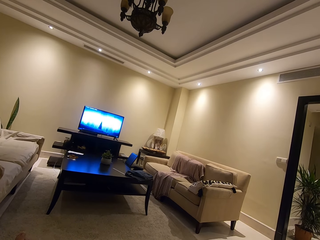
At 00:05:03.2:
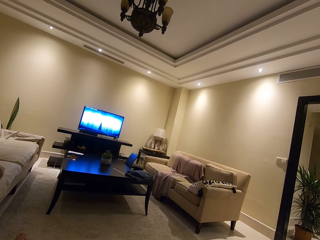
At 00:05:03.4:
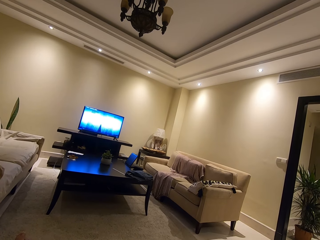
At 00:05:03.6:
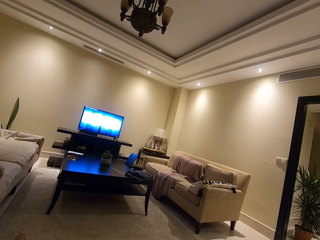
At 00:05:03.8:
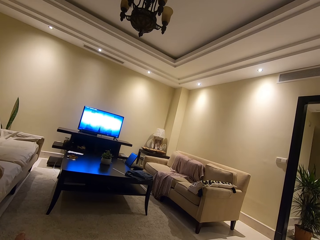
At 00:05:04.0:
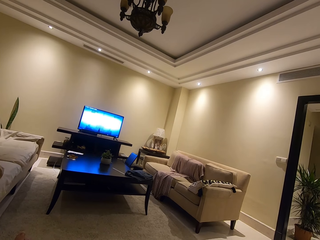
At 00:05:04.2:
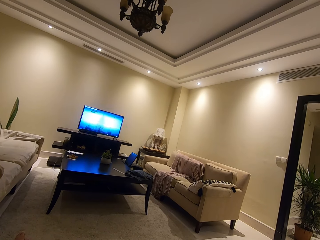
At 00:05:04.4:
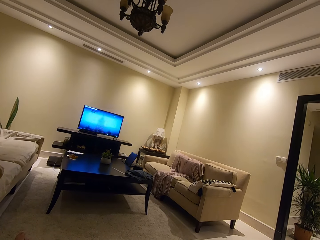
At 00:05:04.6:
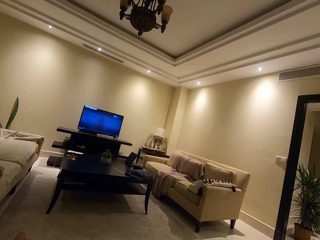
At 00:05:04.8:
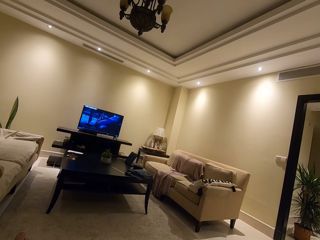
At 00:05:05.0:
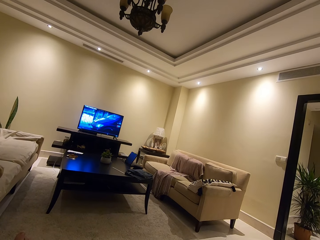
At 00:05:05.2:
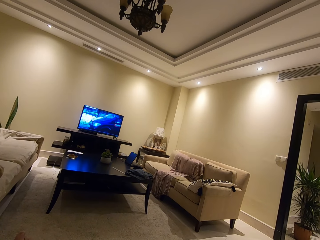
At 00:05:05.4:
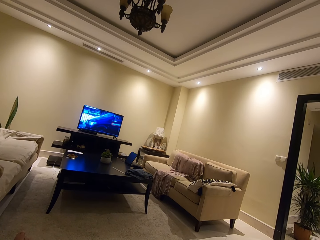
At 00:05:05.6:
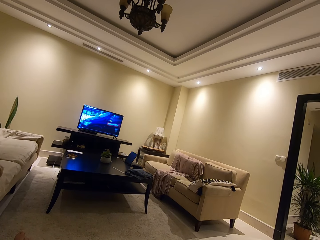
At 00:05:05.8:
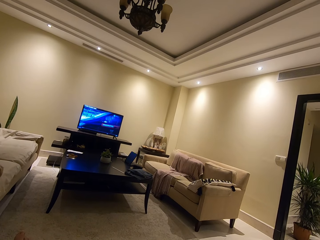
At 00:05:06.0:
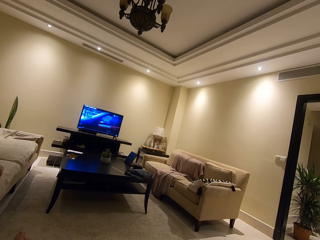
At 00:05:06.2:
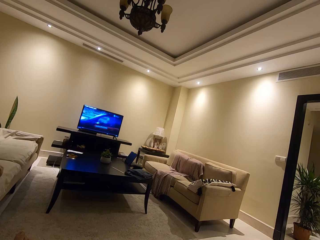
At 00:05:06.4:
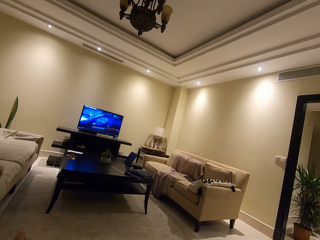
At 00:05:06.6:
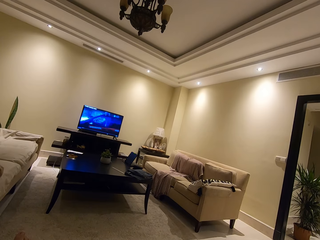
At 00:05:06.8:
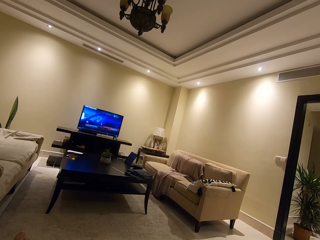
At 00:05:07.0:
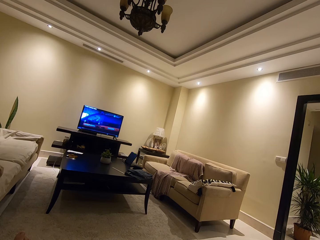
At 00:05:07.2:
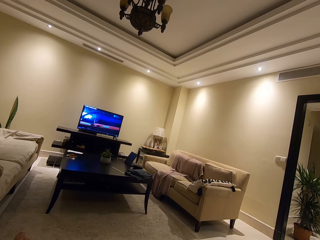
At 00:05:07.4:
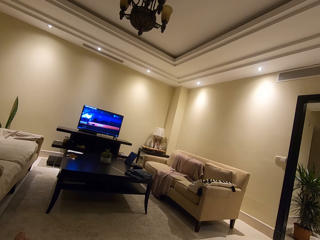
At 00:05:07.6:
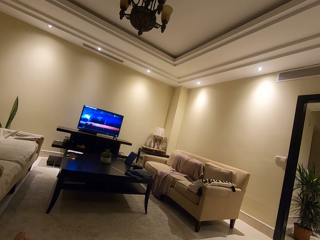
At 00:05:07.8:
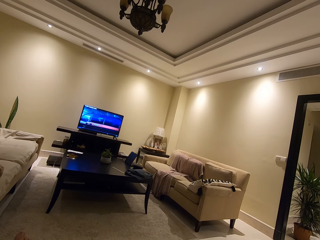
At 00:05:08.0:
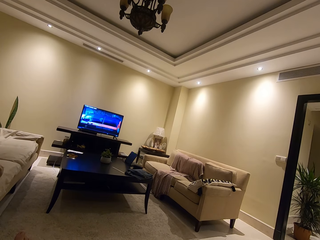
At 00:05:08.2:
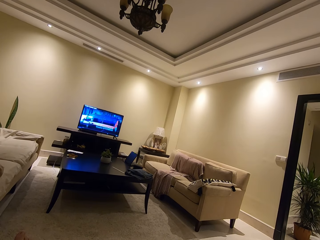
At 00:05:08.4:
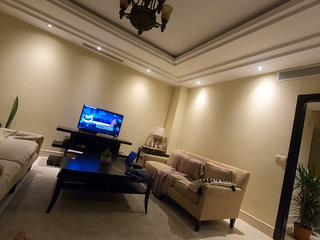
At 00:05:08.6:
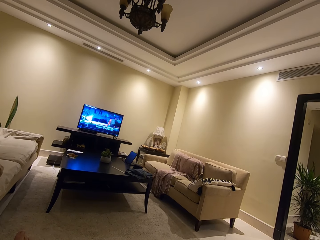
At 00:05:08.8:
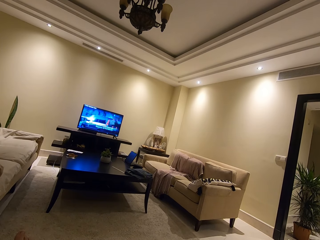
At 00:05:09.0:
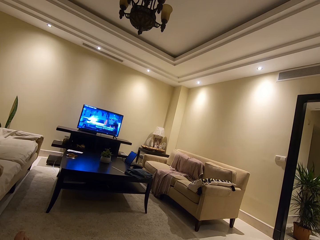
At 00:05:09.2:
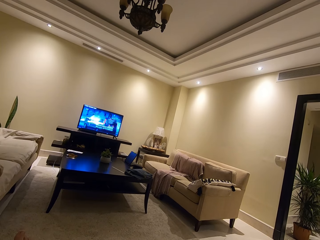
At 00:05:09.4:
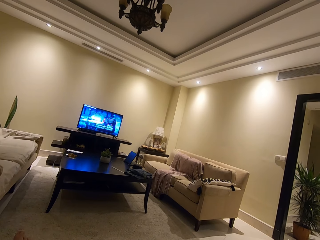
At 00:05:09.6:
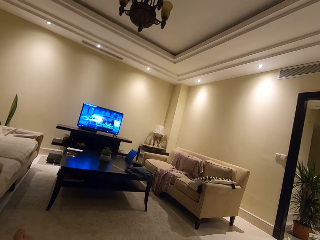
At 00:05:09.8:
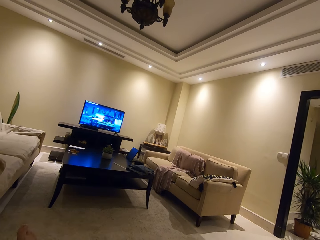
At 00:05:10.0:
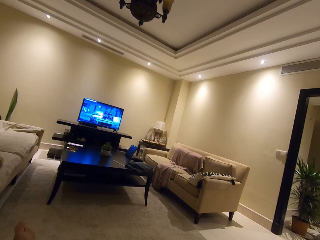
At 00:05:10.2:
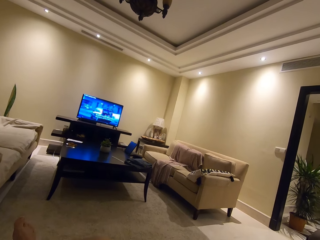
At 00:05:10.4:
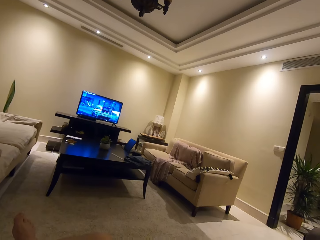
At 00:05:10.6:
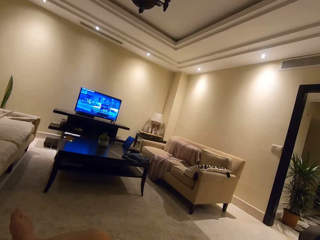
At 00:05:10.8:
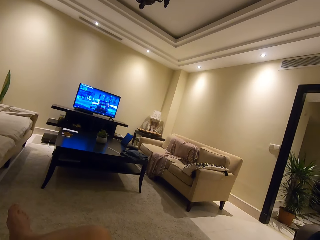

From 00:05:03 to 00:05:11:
The camera wearer watches television in the living room.

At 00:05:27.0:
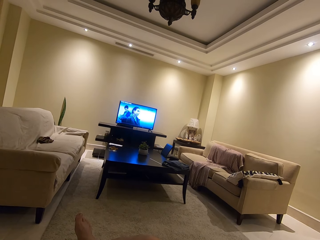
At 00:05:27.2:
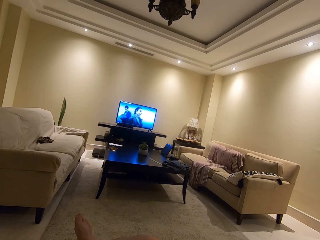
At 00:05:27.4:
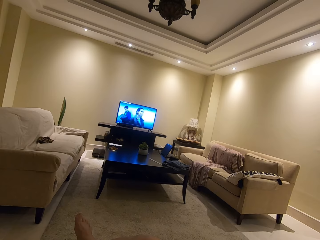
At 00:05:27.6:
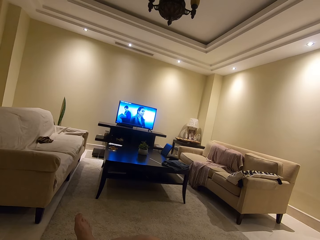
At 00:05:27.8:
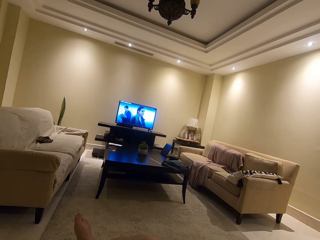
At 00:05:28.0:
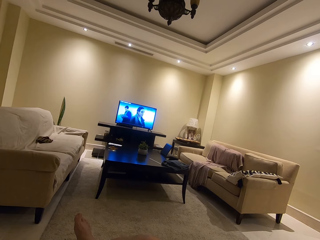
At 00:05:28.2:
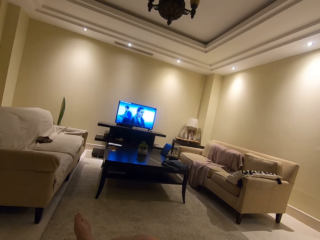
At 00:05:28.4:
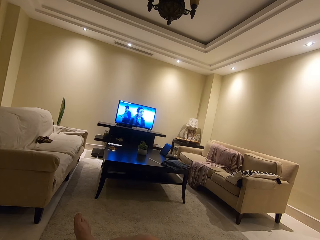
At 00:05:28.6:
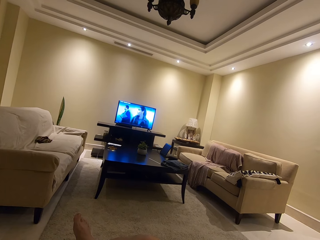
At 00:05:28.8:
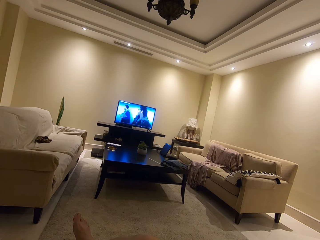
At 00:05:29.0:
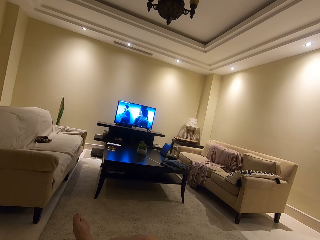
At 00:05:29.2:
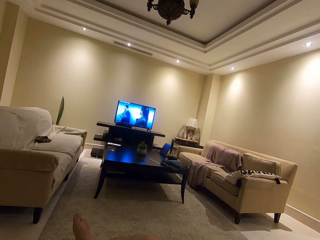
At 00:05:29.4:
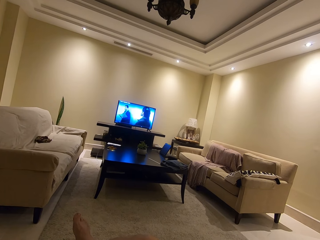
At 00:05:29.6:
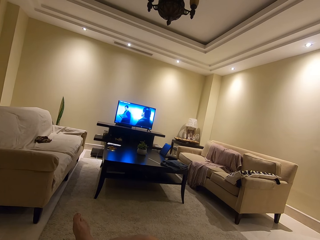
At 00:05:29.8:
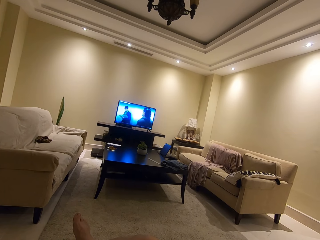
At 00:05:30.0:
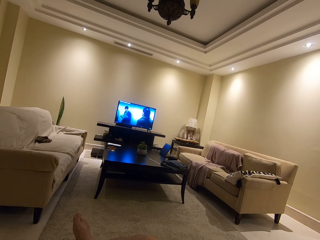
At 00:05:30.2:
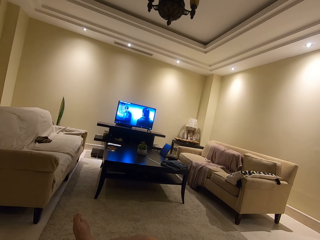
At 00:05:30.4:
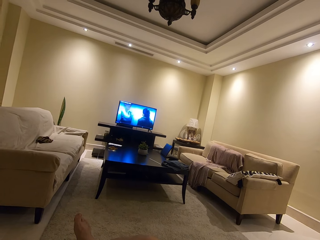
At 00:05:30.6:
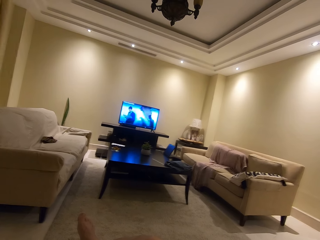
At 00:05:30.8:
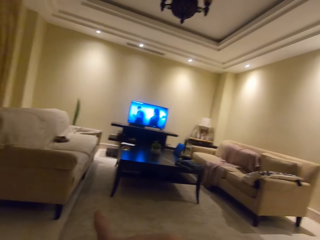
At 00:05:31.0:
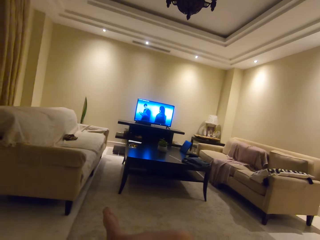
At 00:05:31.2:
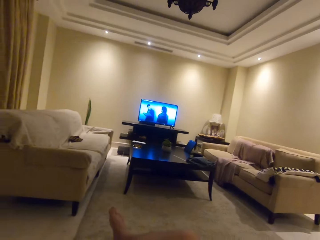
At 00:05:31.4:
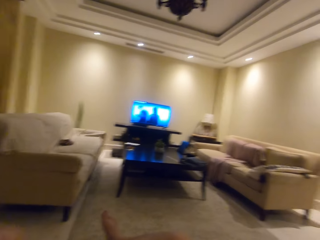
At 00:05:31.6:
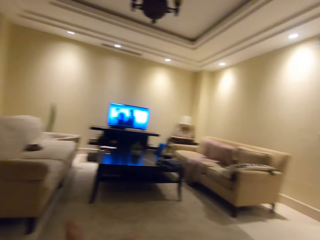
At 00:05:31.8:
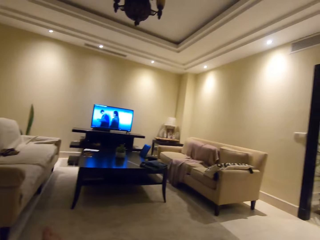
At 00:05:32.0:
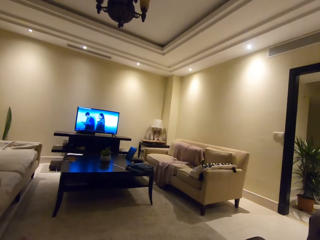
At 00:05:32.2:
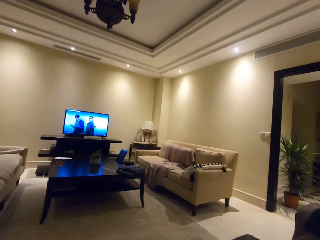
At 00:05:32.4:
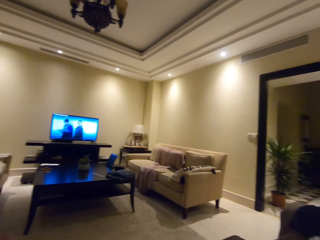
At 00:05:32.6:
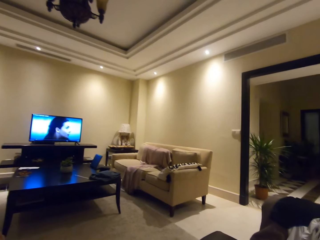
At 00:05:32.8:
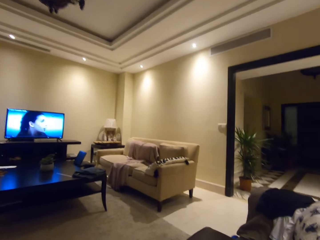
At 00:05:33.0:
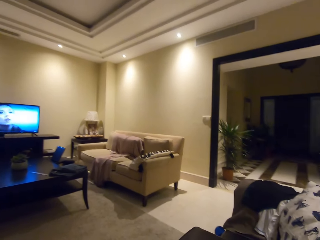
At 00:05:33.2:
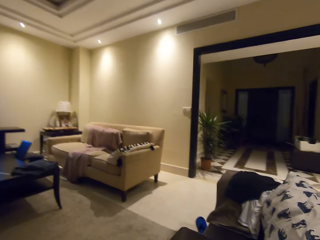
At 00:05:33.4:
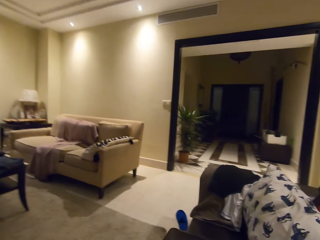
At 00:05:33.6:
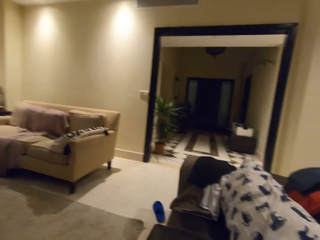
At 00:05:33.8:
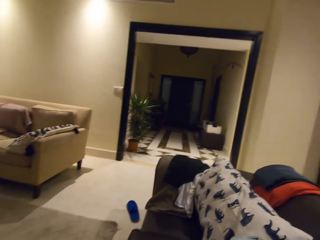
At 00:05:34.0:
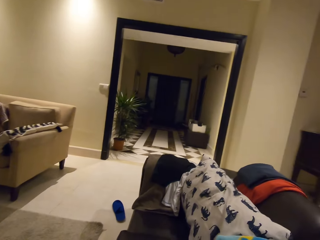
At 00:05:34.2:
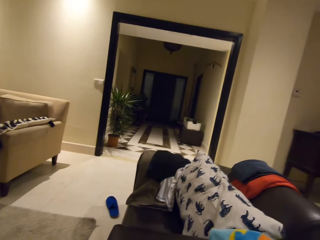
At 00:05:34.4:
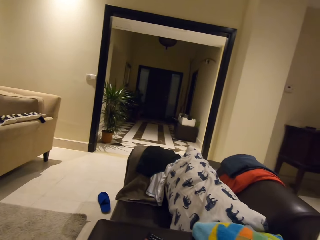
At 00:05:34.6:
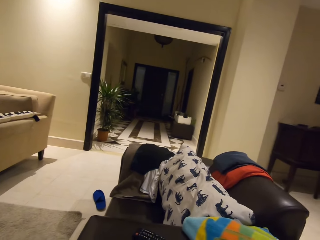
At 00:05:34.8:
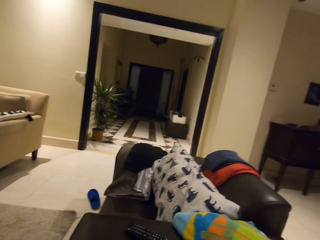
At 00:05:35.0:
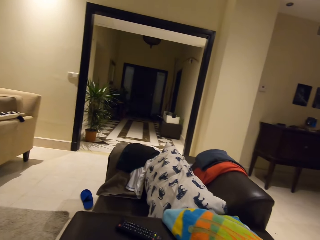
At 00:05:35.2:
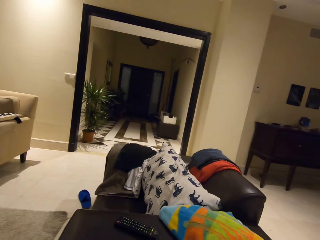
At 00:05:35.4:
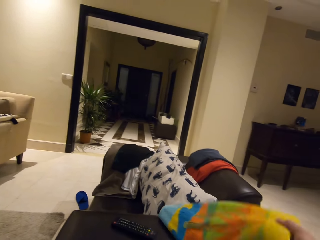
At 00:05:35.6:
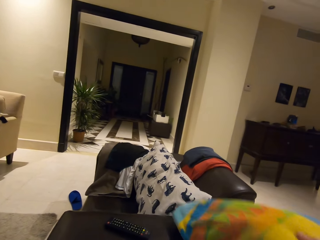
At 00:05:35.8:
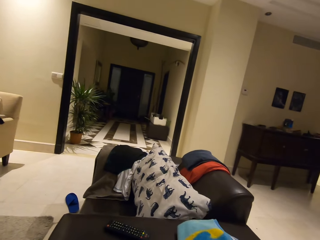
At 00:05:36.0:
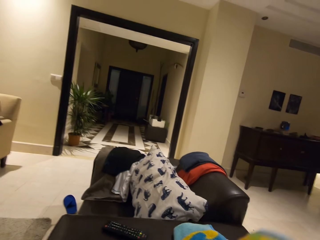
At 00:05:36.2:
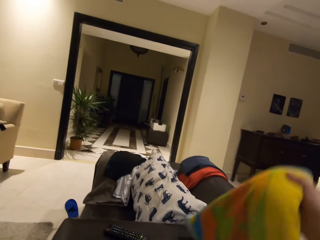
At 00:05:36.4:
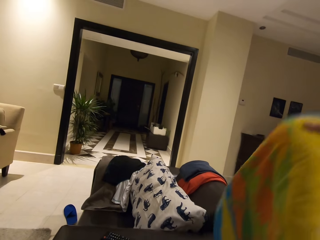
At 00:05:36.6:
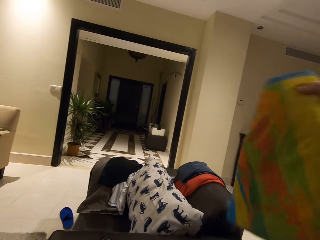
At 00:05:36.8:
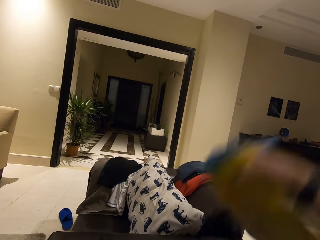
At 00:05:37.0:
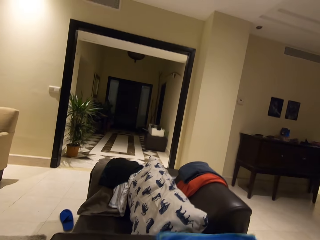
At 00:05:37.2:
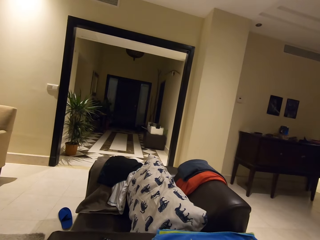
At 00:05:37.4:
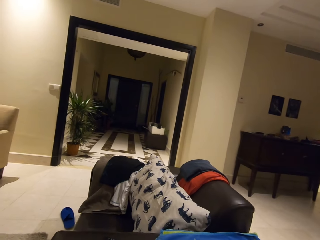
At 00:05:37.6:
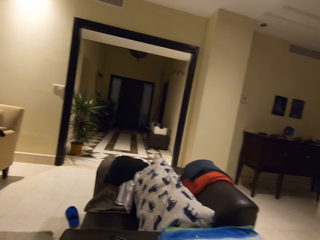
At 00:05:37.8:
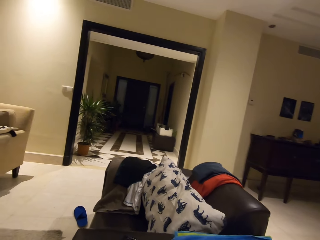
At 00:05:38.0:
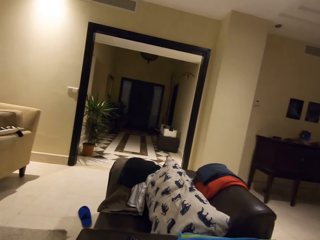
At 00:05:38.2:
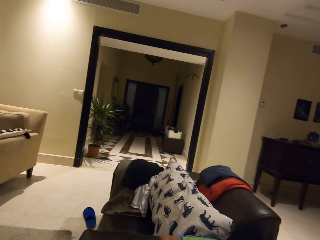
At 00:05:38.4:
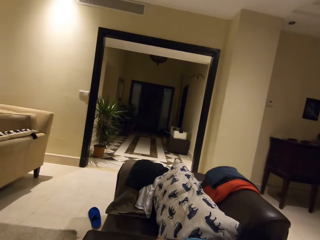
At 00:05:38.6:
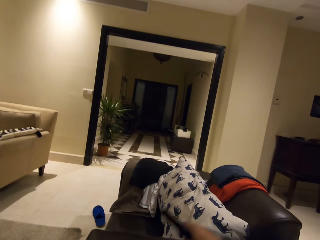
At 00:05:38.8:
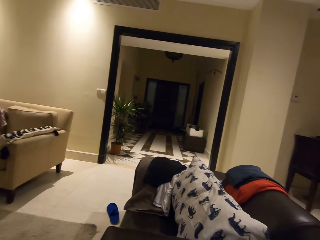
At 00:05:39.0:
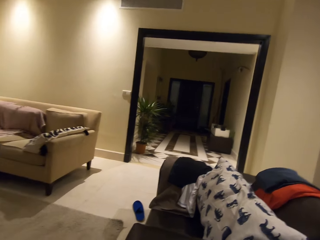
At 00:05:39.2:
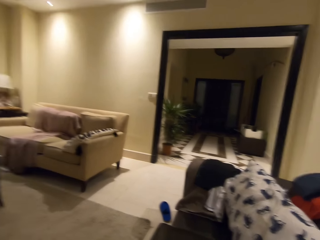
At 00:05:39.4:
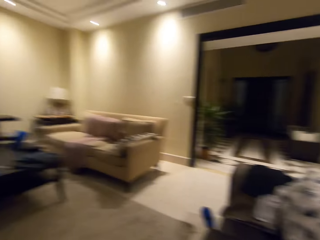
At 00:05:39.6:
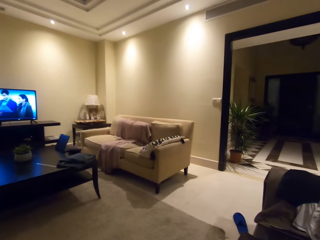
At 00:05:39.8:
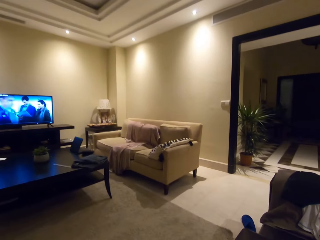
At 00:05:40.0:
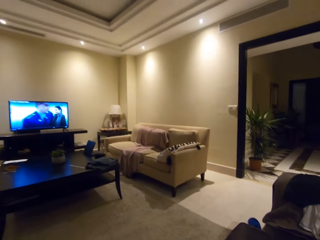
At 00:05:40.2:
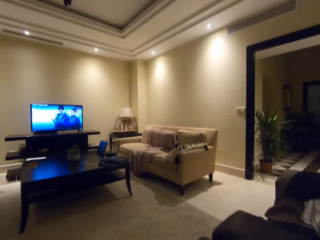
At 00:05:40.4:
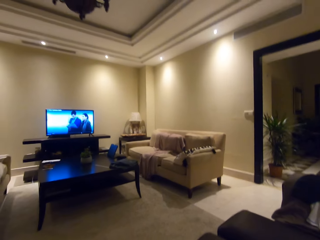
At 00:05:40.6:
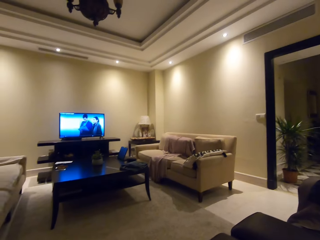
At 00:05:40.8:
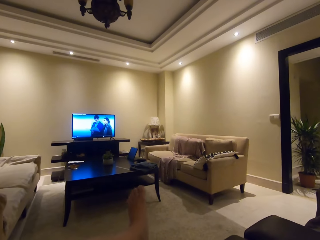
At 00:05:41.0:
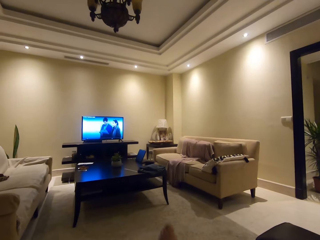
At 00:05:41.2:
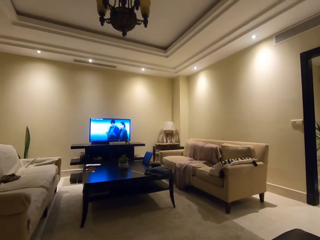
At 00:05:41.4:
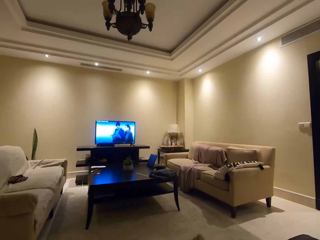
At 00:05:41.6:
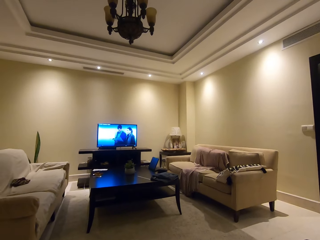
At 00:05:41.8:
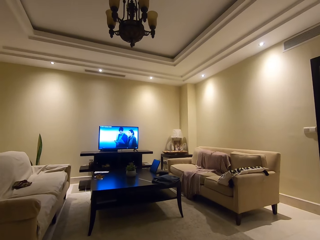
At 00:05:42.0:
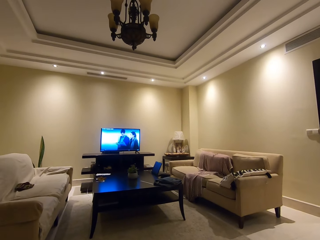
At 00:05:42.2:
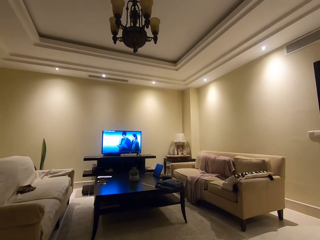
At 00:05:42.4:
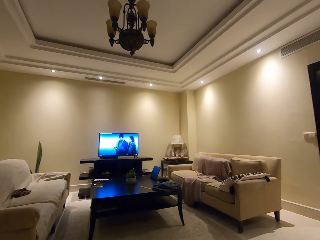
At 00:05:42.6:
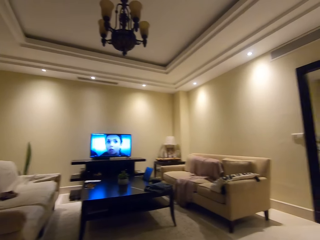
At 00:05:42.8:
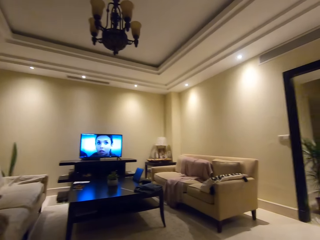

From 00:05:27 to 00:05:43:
The camera wearer watches television. He looks around the room. He arranges a couch. He lifts a cloth and puts the cloth on the couch. He looks around the room and watches television. He crosses his legs.
